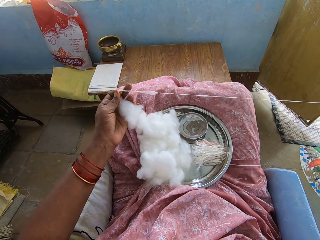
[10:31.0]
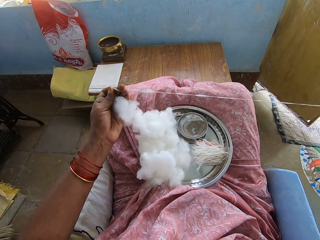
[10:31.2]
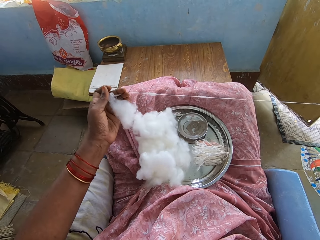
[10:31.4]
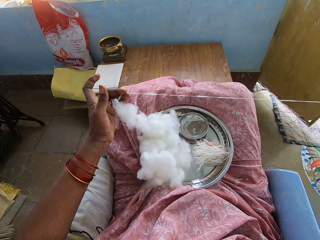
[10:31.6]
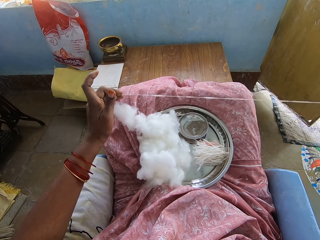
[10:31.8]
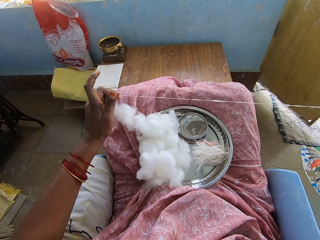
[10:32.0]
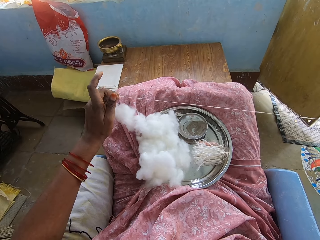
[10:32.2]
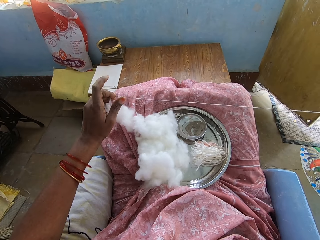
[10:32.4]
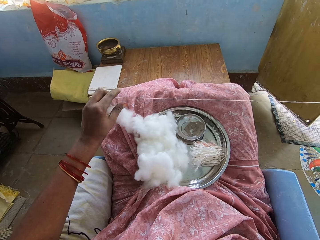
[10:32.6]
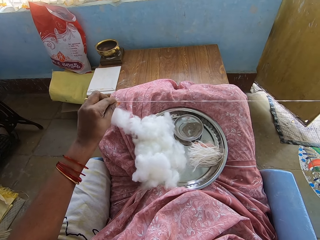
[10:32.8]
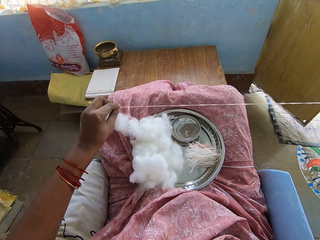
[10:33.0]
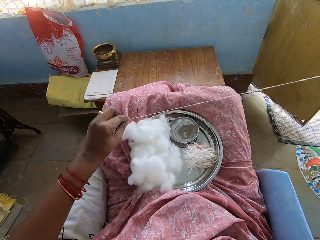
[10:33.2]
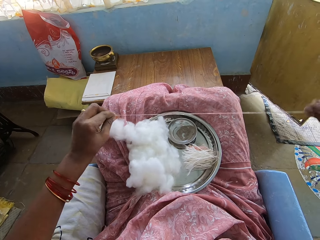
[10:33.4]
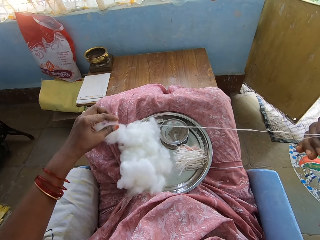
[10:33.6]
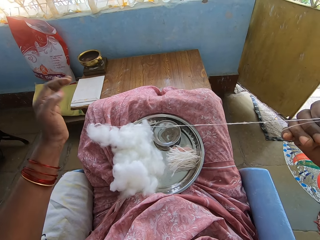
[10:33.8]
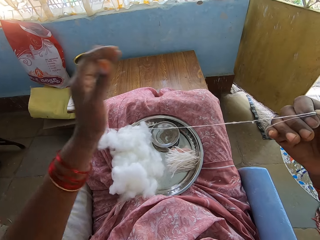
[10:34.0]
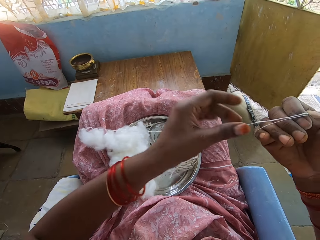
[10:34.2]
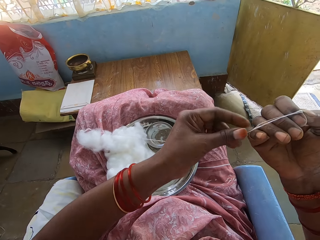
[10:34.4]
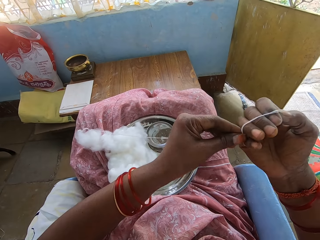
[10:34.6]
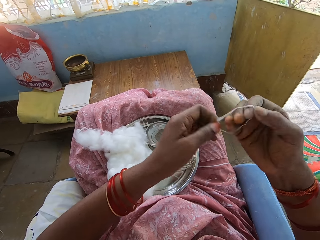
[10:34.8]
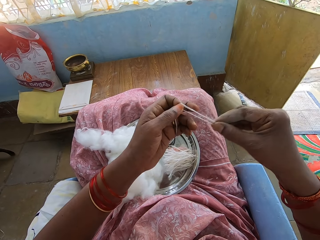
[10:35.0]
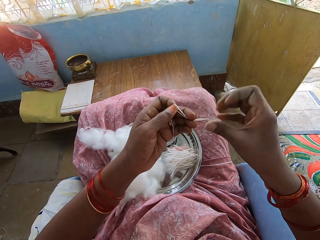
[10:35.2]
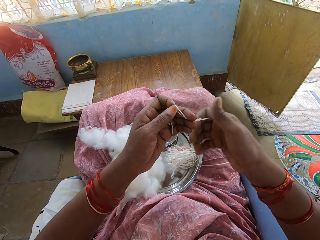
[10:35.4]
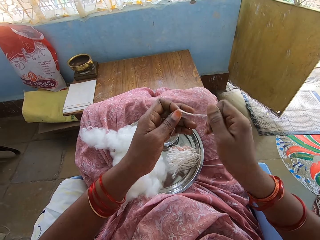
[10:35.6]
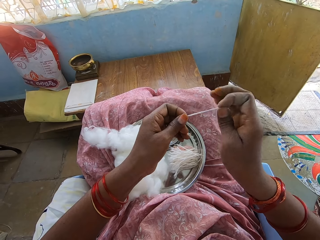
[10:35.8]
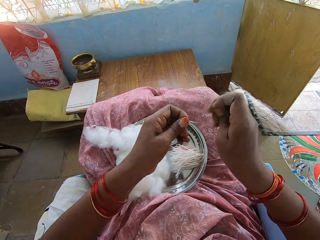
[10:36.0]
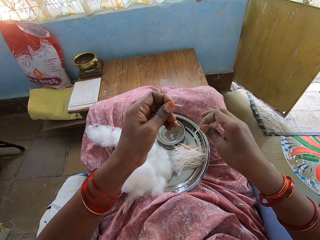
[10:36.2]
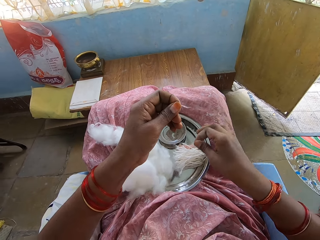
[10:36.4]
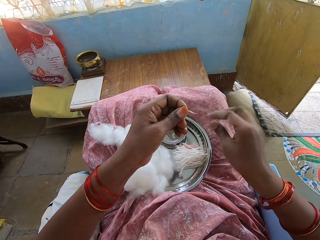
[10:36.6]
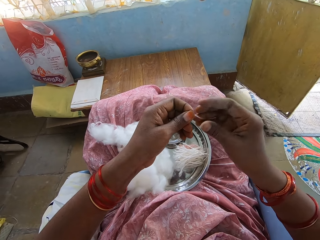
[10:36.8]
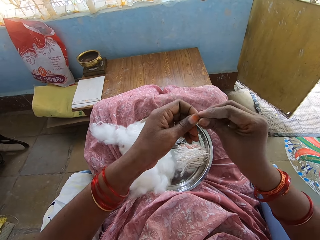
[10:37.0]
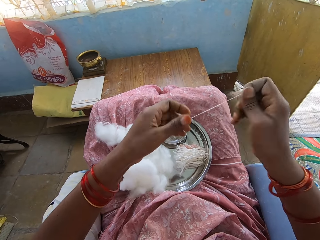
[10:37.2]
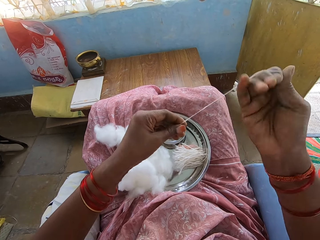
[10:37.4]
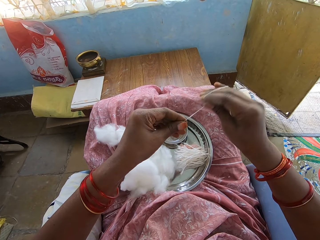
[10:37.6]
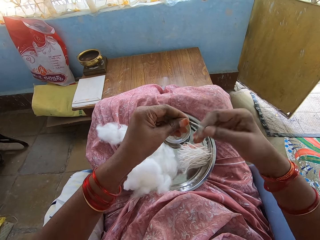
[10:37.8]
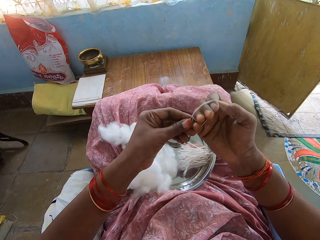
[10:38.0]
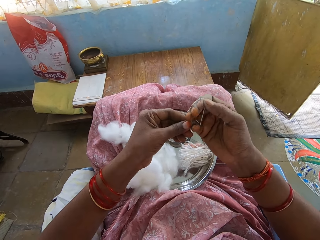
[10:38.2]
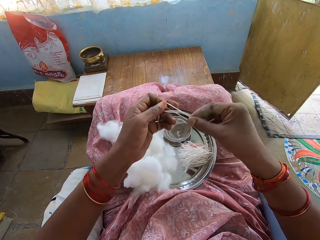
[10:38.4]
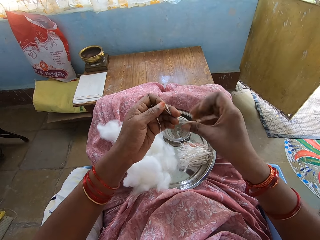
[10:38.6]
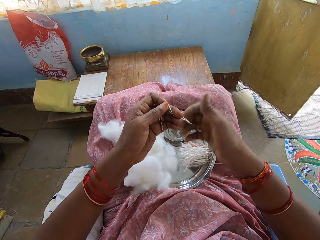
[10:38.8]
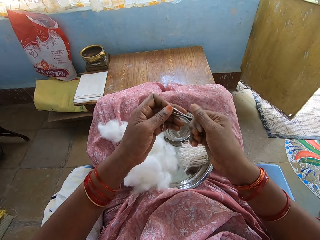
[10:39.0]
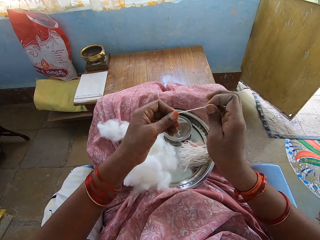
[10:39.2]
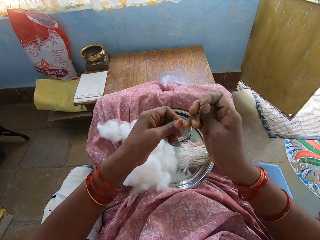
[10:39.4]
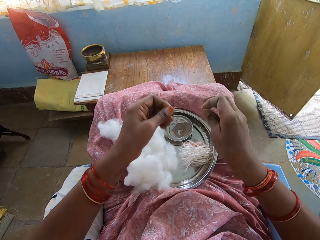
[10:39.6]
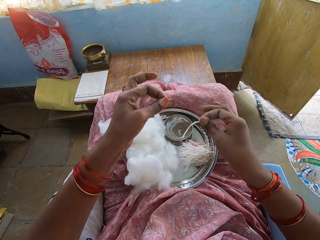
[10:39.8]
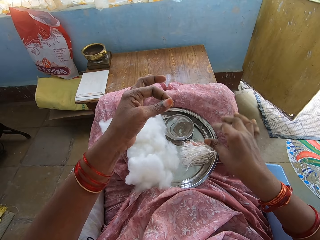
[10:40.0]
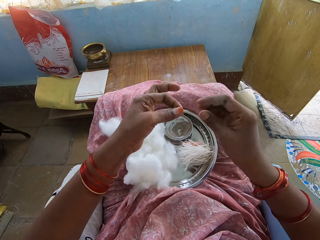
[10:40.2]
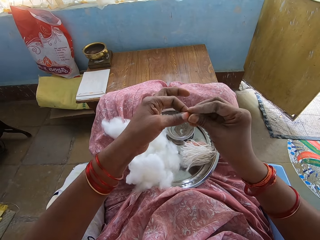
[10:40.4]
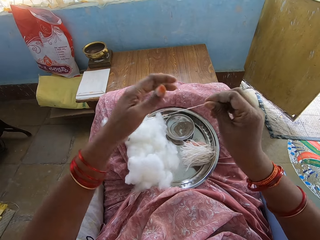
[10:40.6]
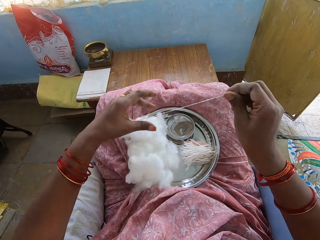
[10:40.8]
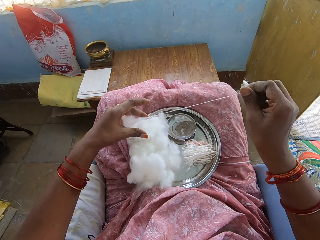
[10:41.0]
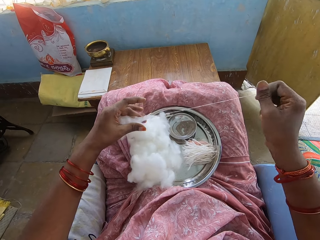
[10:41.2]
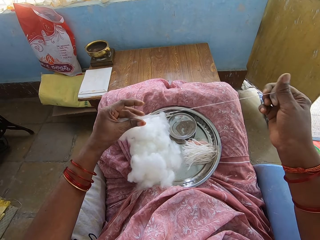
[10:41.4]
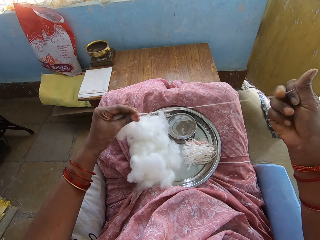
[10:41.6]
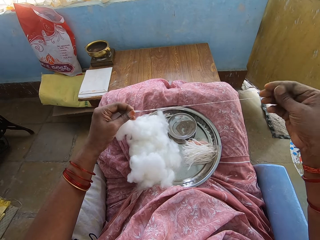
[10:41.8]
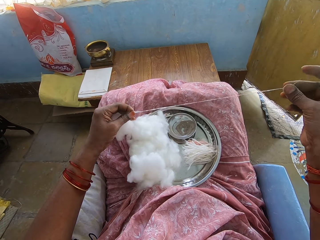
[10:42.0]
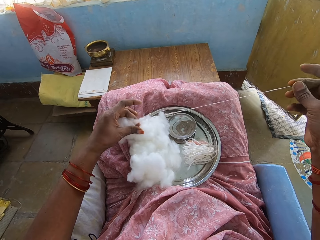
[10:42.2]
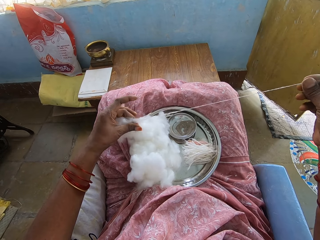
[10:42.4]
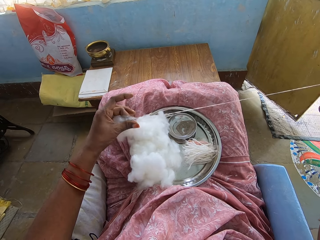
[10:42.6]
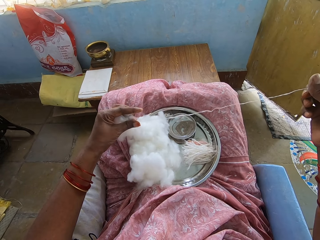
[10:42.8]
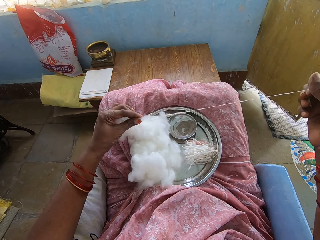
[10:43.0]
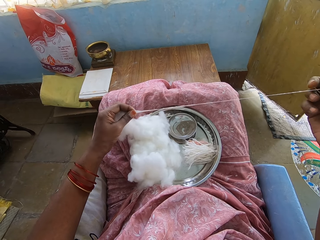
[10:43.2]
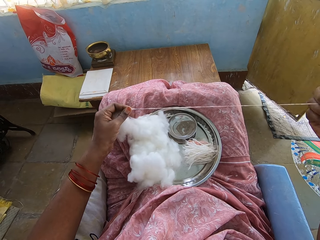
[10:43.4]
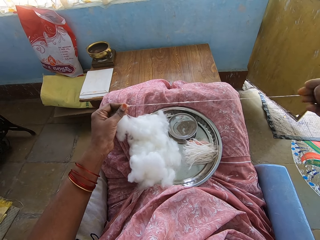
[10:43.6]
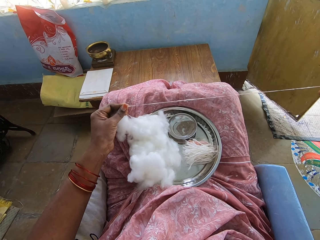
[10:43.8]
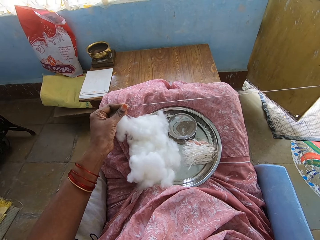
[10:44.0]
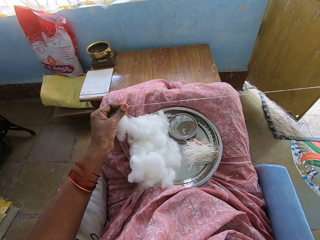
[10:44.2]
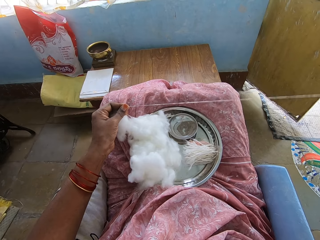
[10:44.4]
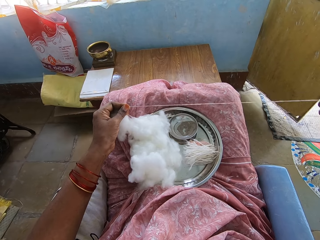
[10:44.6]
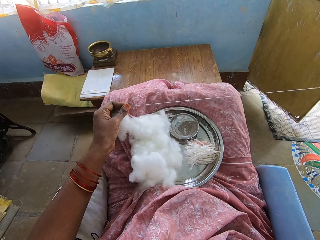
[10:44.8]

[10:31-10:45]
The camera wearer rolls the cotton wool on the hand. They remove the rolled part from the hand. They cut the cotton wool. They place the cotton wool on the tray. They pull the cotton wool. They roll the cotton wool on the hand. They remove the rolled part from the hand. They cut the cotton wool. They place the cotton wool on the tray. They pull the cotton into a thin layer.

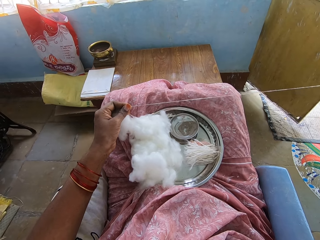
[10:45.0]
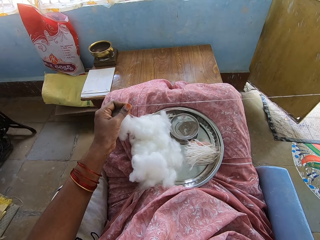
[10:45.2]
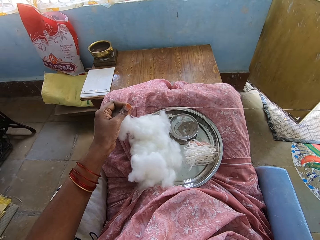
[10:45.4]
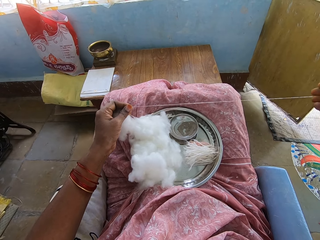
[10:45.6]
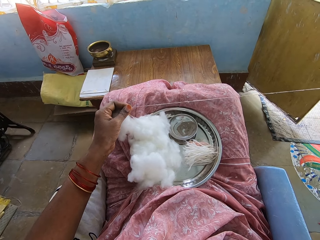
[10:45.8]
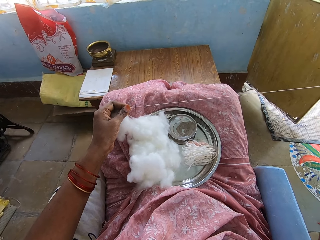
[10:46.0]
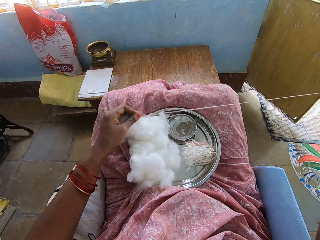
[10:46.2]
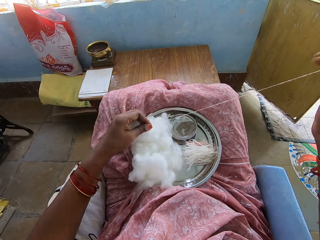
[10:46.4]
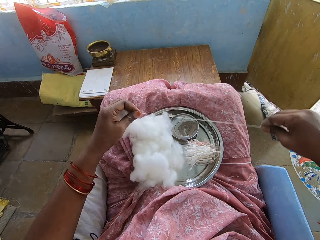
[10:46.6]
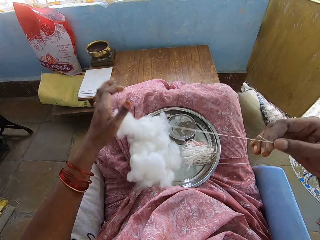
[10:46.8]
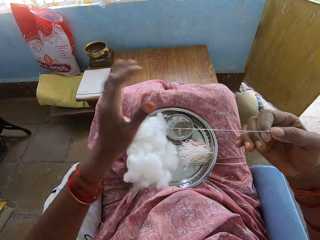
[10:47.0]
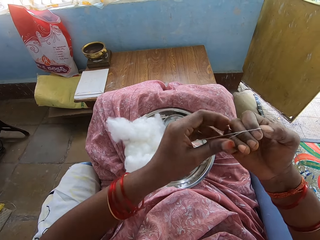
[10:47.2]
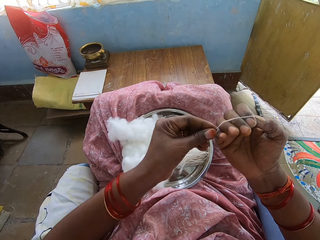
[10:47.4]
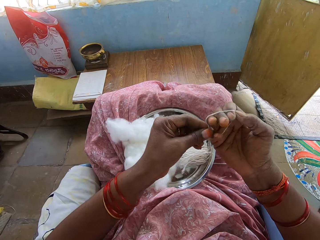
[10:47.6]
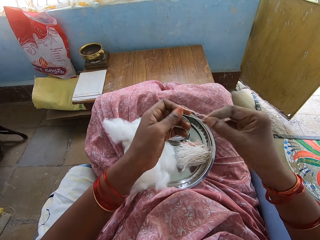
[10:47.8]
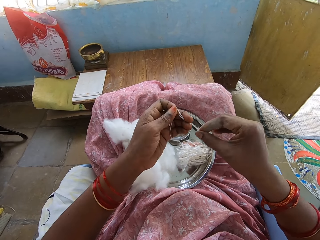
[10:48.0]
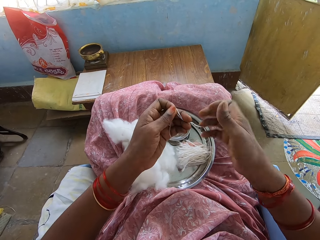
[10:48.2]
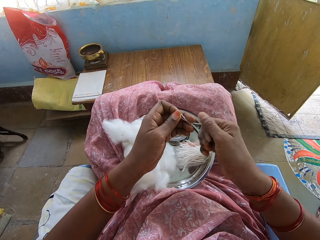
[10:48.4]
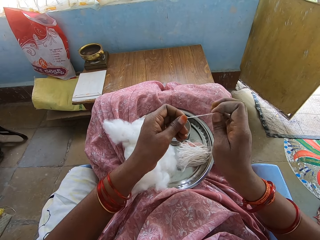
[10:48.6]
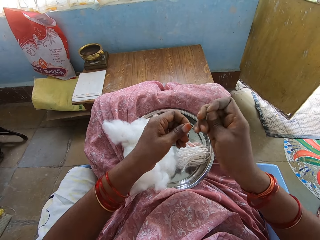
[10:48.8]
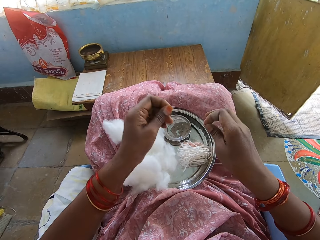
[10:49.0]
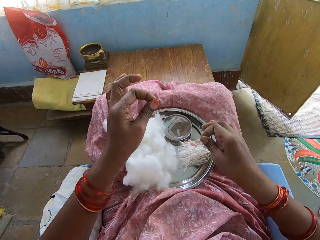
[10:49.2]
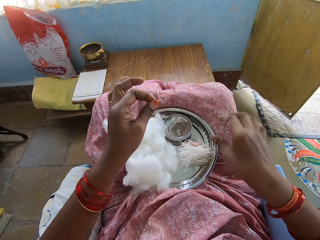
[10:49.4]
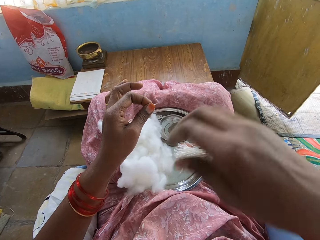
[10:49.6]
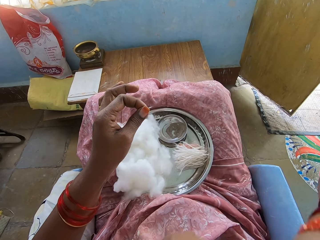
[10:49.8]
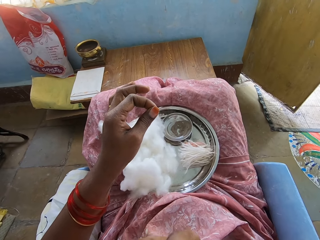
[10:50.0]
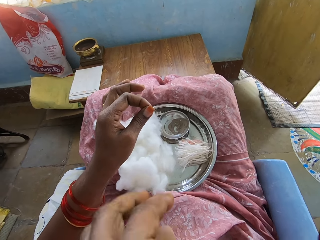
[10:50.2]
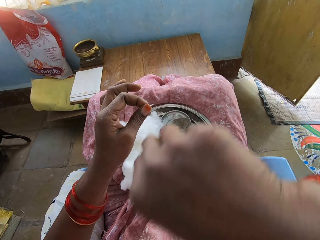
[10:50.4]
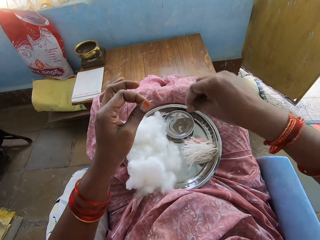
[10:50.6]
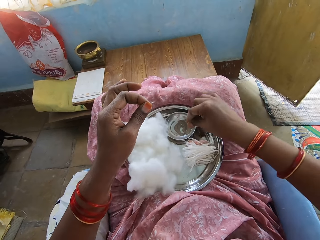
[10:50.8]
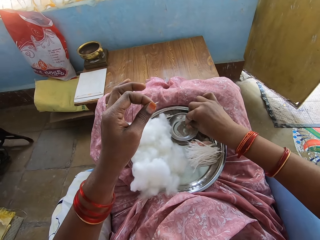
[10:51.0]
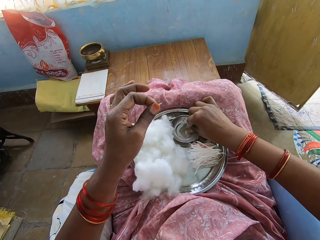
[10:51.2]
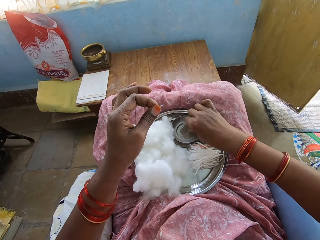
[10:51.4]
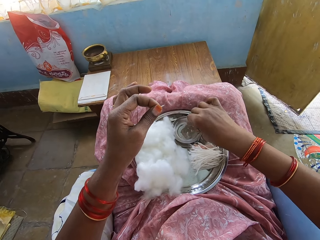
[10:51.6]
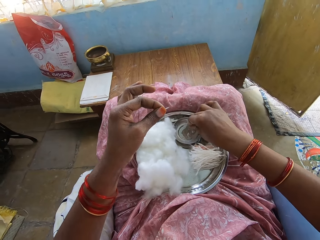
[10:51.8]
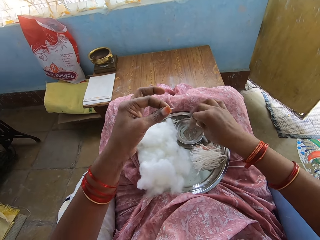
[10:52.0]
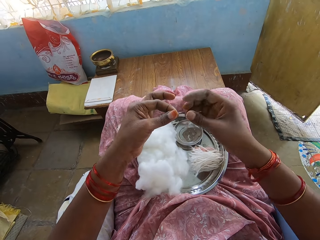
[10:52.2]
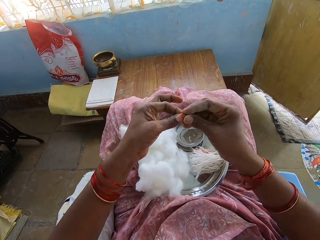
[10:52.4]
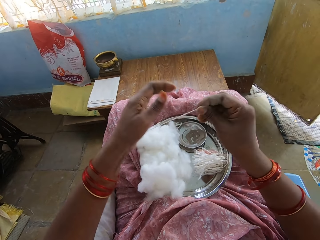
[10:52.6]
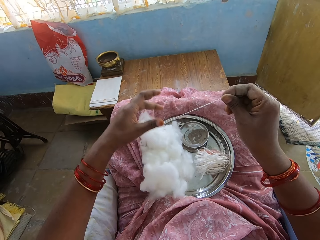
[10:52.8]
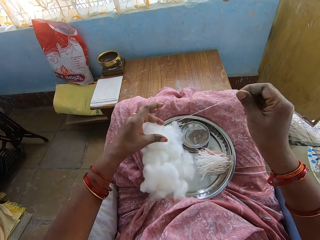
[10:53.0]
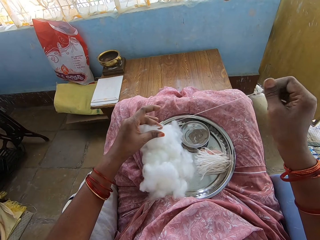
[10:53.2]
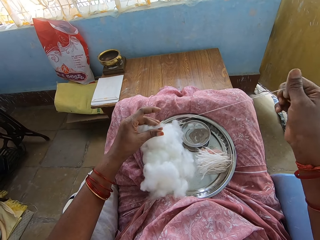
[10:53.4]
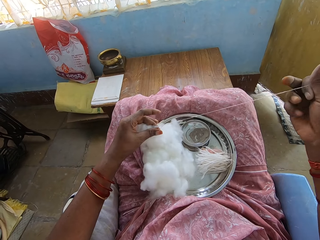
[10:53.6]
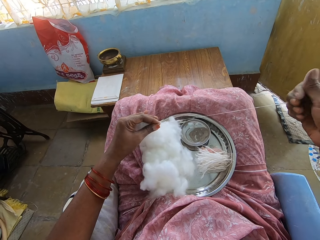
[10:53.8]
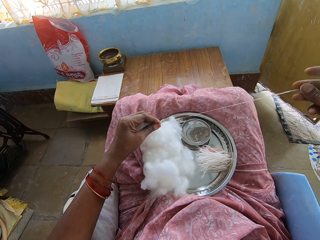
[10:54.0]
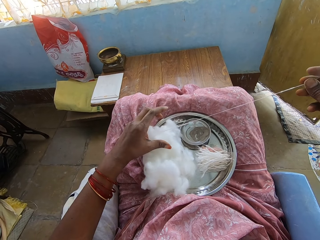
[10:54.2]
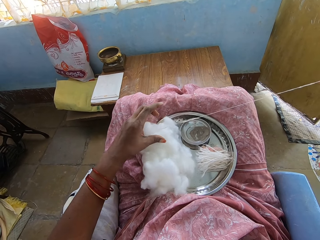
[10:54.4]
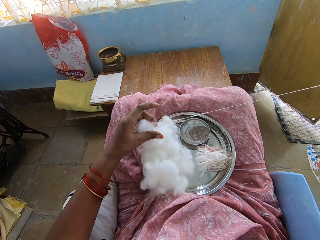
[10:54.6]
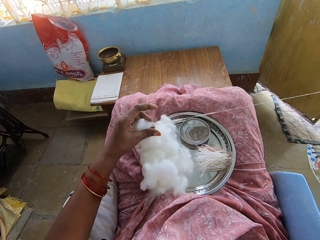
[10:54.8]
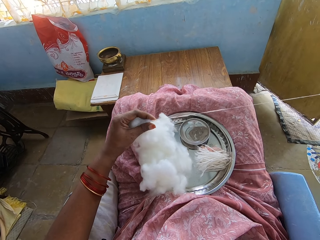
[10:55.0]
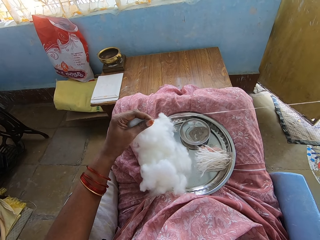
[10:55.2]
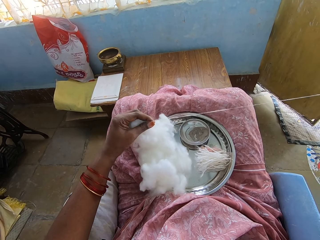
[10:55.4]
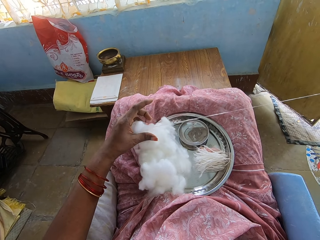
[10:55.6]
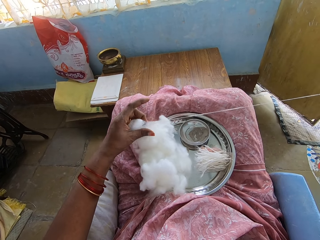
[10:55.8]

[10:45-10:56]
The camera wearer rolls the cotton wool on the hand. They remove the rolled part from the hand. They cut the cotton wool. They place the cotton wool on the tray. They put a hand up. They pick up powder from the bowl. They pull the cotton into a thin layer.
